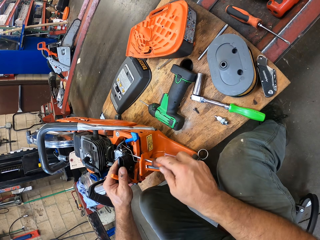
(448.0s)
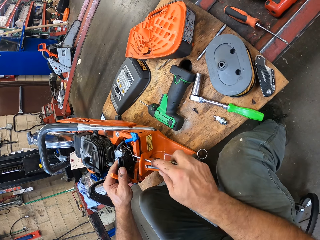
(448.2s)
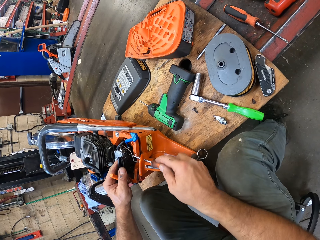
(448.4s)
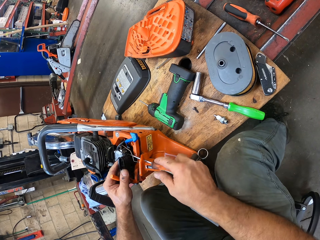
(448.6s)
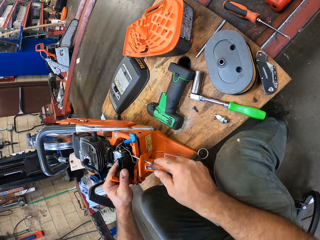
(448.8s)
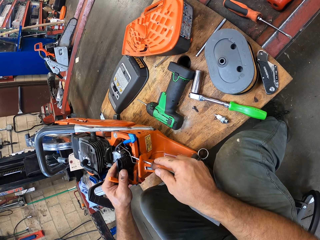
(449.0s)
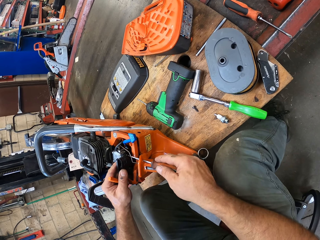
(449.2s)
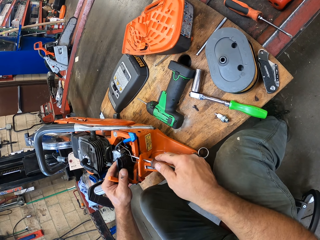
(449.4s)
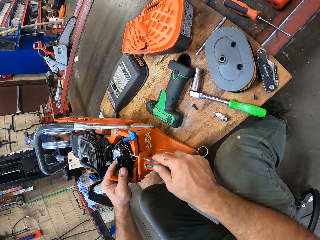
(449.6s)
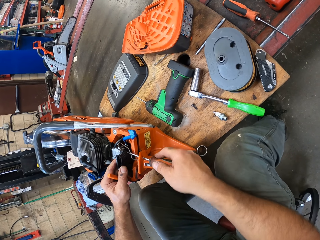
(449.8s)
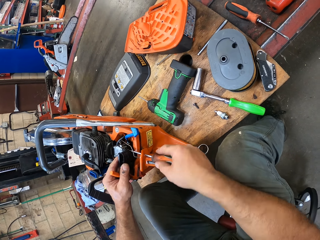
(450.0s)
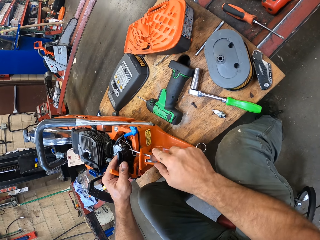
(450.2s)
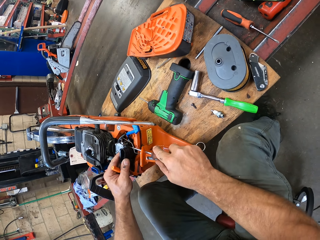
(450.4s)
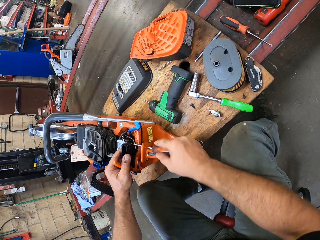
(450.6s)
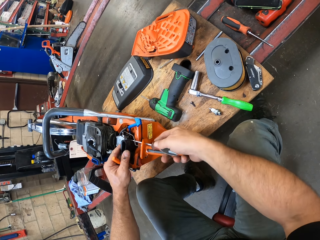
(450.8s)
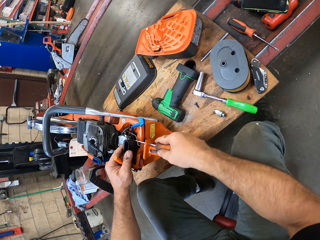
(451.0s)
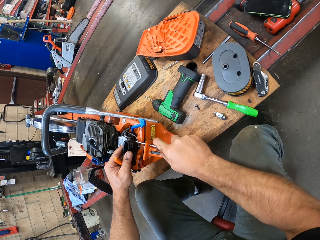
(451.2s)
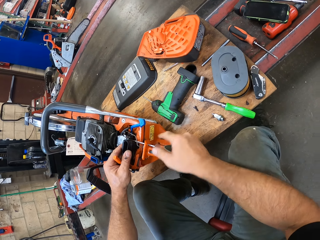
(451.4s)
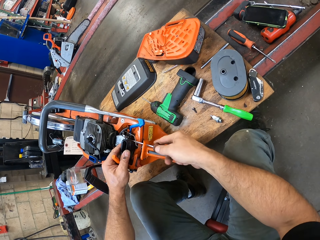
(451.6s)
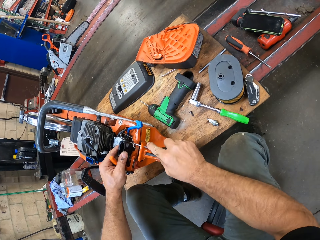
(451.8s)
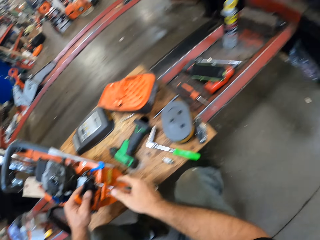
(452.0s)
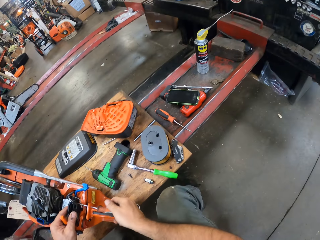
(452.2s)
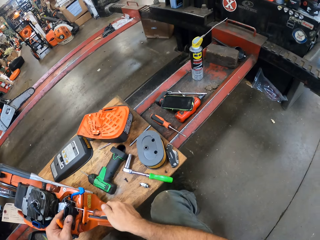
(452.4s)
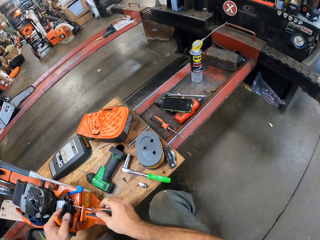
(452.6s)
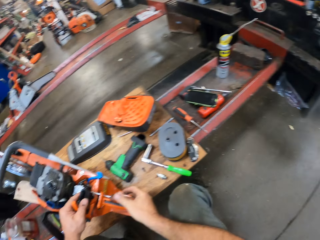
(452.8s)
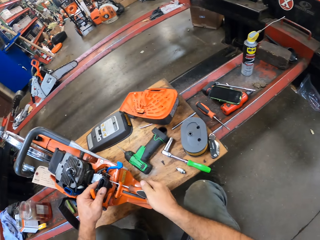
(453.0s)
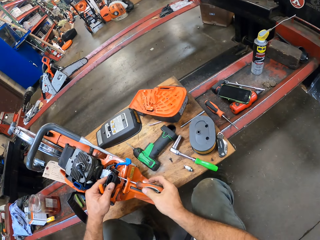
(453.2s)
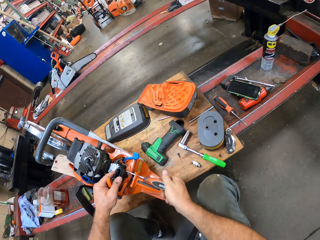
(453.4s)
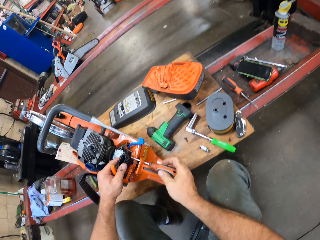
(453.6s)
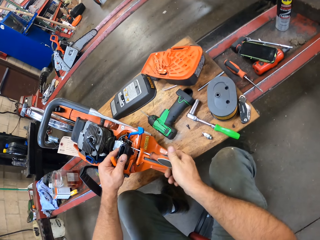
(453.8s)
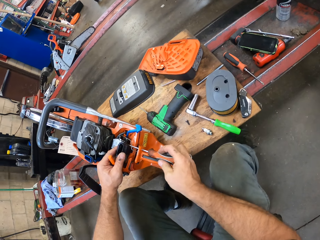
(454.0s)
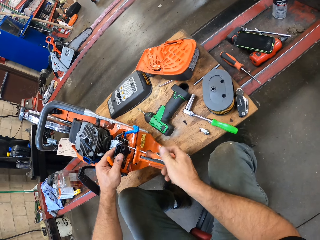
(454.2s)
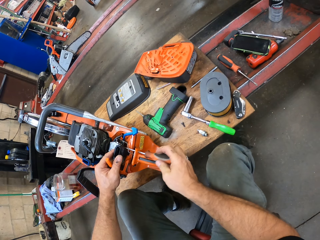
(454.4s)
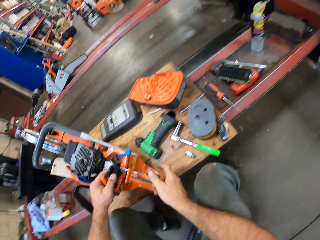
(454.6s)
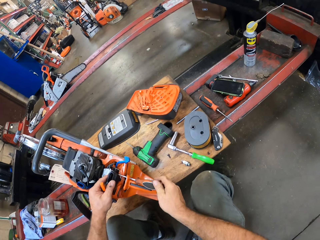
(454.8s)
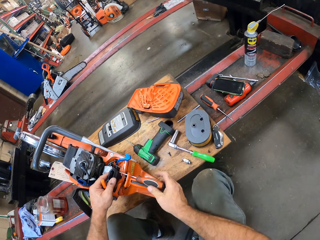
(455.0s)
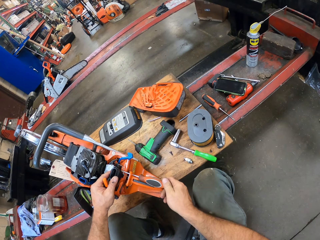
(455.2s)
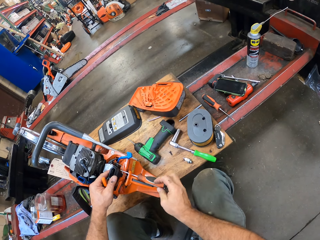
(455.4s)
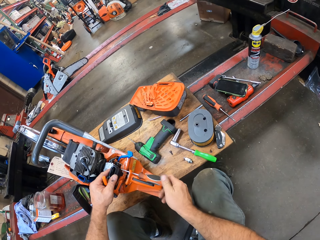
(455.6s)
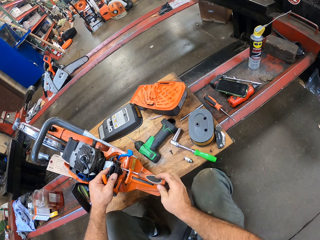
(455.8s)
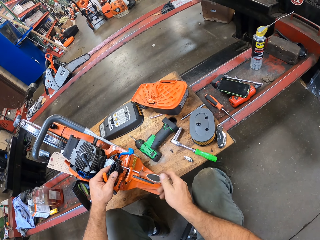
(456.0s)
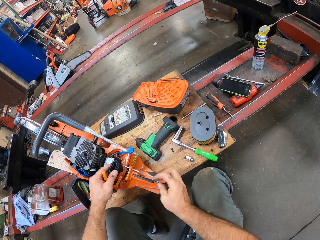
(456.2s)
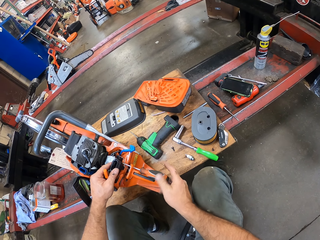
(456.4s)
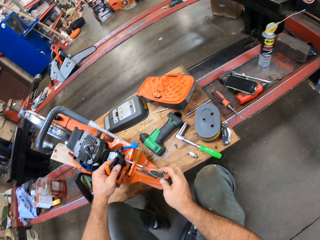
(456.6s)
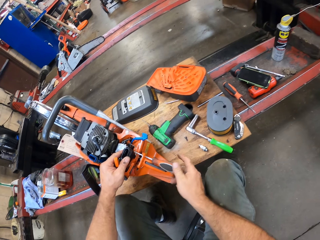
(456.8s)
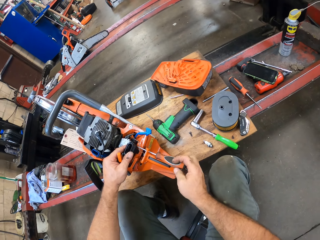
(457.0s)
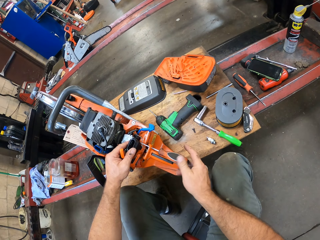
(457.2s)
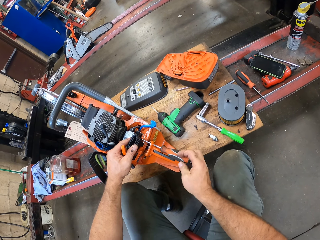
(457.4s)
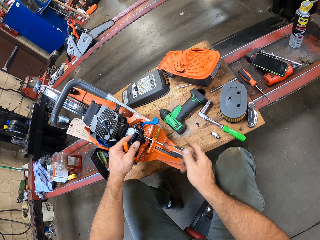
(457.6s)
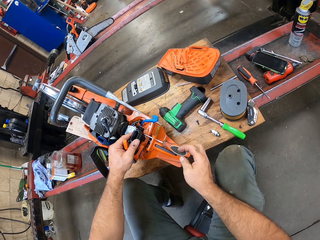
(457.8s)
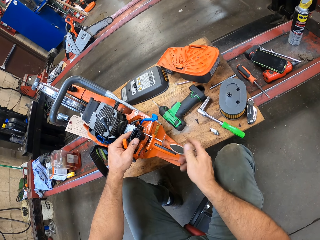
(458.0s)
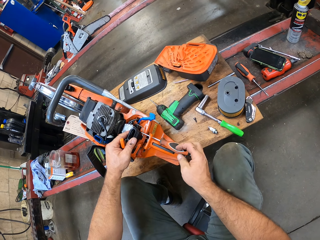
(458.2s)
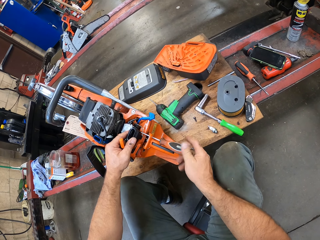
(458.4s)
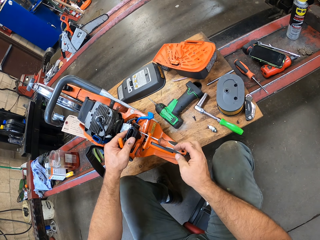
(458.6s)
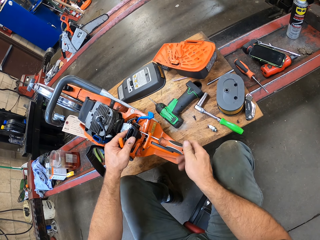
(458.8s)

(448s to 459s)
The camera wearer looks around the garage. They loosen the bolt with the electric drill in the Husqvarna chainsaw.

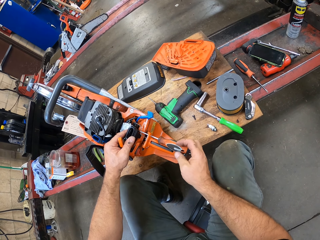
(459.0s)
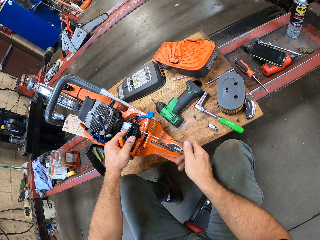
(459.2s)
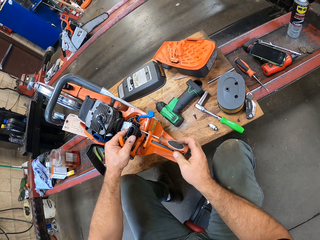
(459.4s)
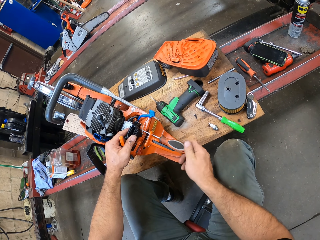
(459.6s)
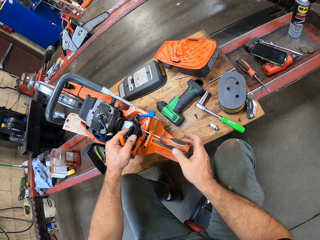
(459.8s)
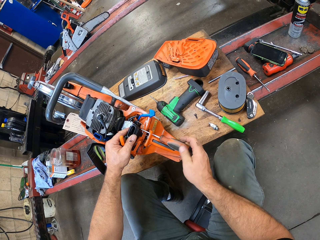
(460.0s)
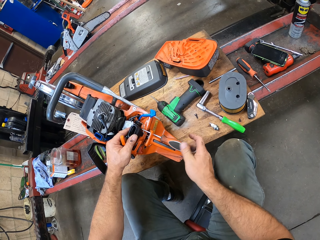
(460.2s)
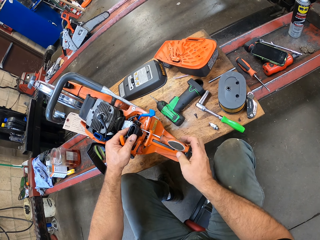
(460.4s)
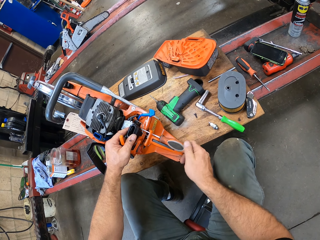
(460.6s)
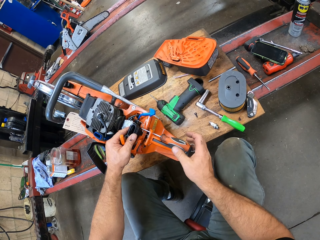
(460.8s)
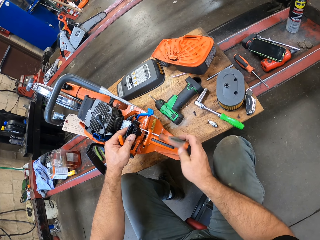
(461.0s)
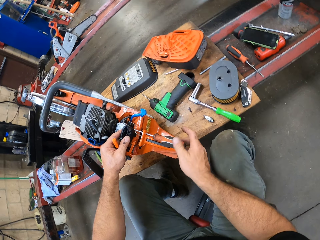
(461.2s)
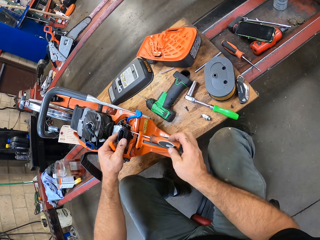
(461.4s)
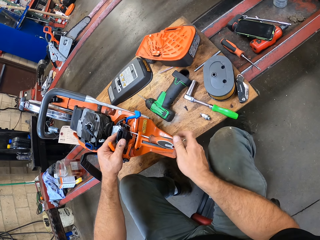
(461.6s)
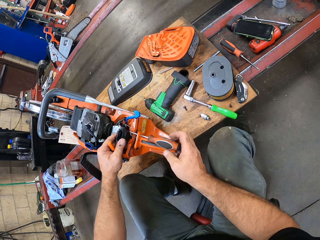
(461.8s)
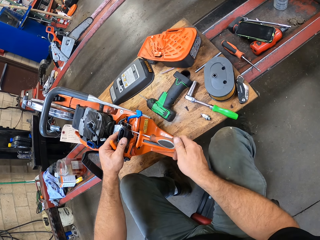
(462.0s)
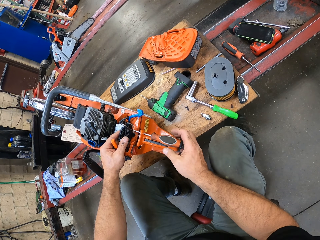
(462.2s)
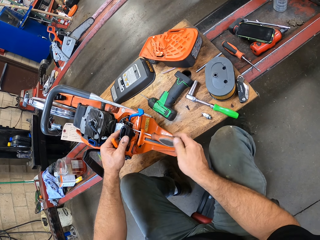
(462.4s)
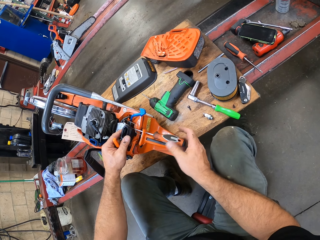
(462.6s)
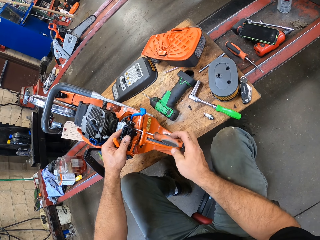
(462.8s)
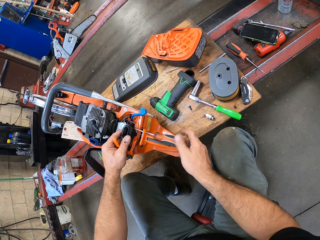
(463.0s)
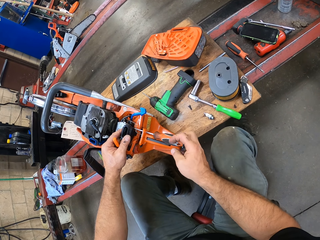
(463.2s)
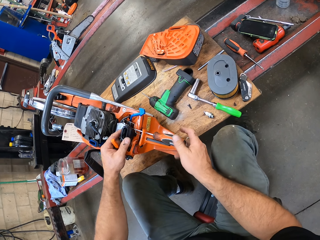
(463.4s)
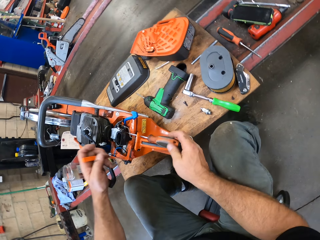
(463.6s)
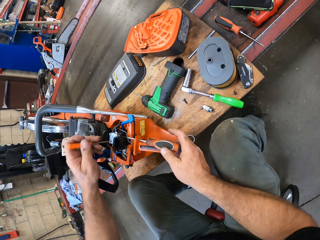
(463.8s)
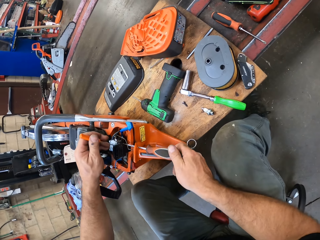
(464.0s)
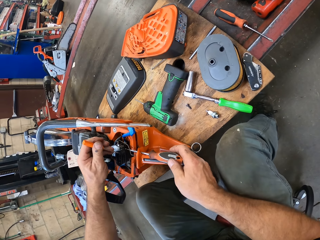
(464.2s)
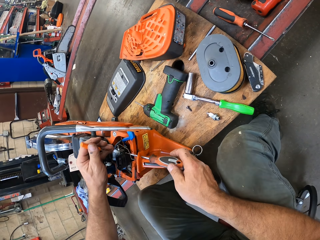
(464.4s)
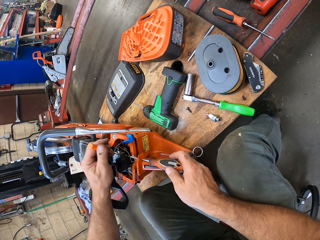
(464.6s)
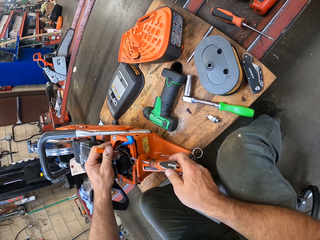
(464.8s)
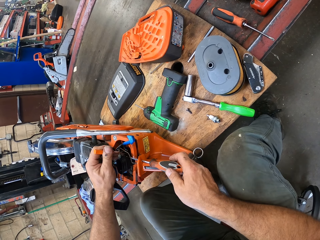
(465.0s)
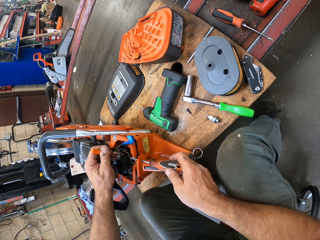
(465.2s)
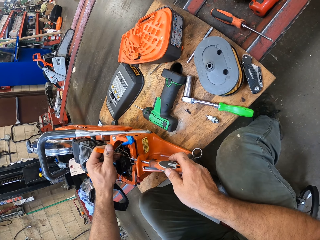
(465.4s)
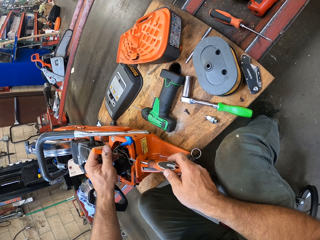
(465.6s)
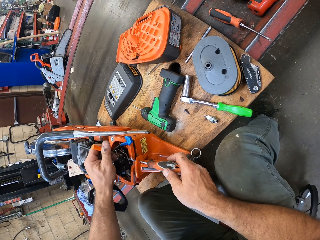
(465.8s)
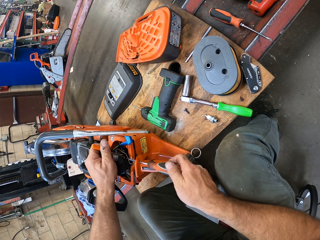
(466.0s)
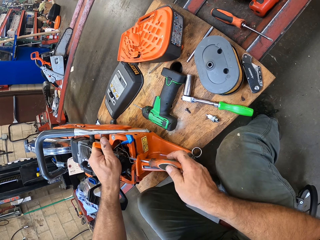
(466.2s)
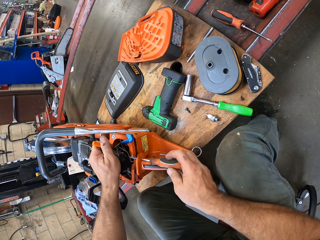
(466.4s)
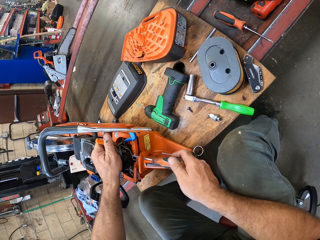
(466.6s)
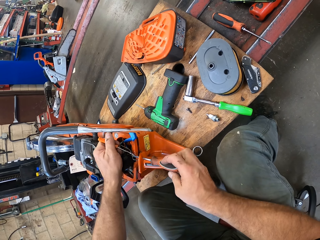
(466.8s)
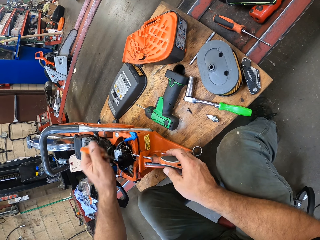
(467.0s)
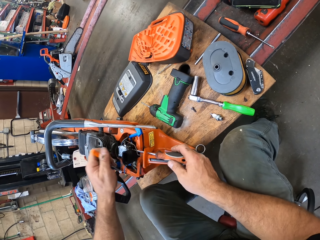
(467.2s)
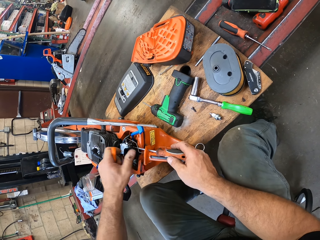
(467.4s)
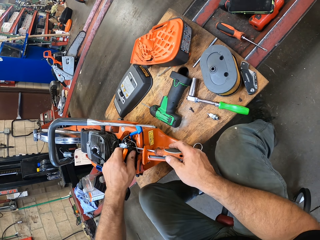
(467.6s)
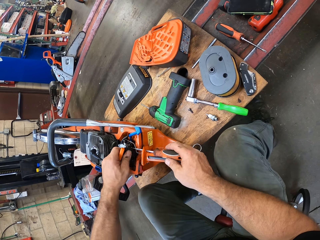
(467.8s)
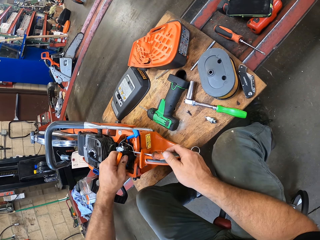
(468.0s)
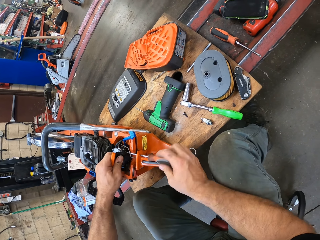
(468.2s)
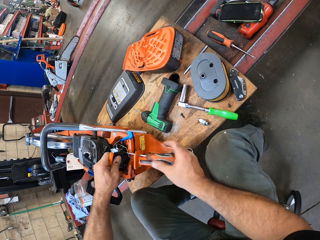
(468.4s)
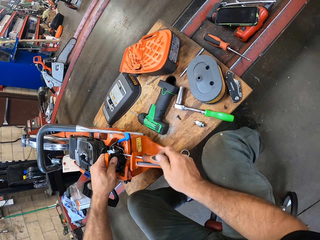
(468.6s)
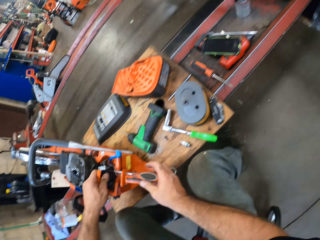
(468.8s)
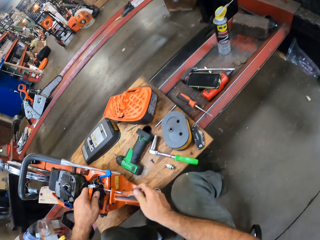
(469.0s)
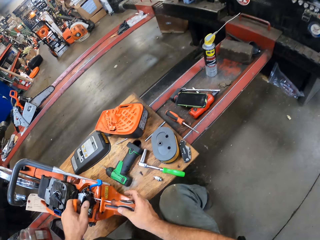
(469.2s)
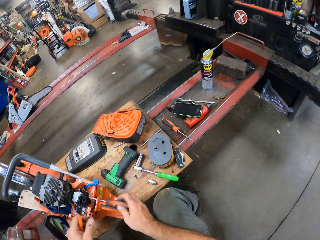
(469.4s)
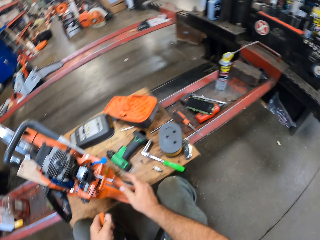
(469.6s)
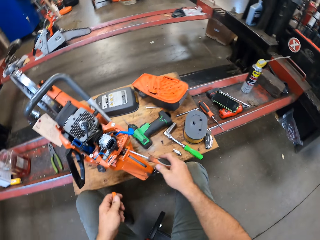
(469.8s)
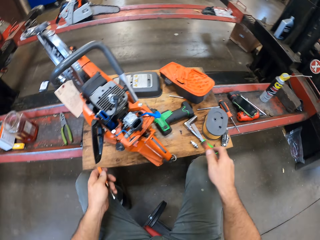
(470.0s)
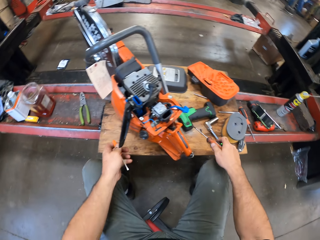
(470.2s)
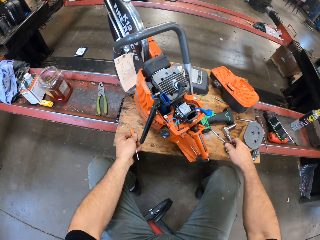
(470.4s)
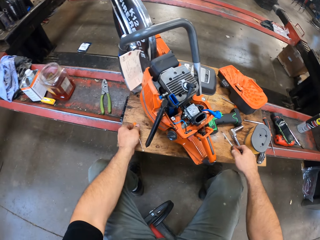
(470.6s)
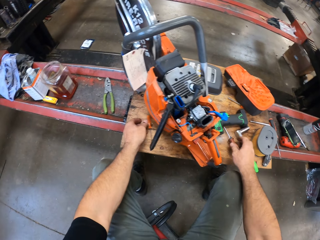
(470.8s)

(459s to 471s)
The camera wearer holds something with the screwdriver. He loosens the bolt with the electric drill in the Husqvarna chainsaw. He holds the Husqvarna chainsaw with his left hand. He loosens the bolt with the electric drill in the Husqvarna chainsaw. He drops the two screwdrivers on the plank.
